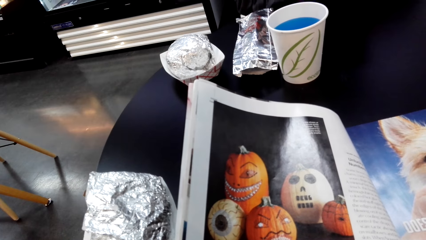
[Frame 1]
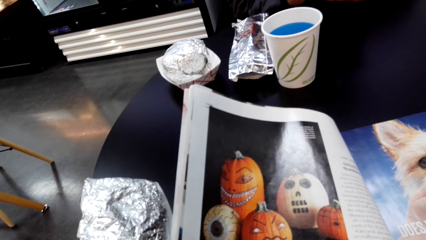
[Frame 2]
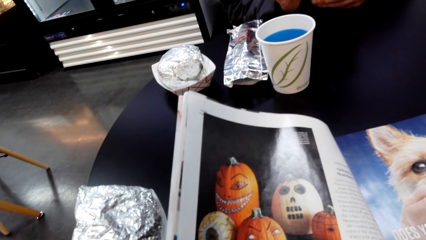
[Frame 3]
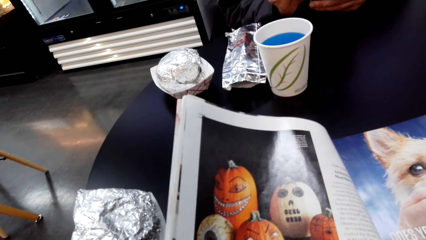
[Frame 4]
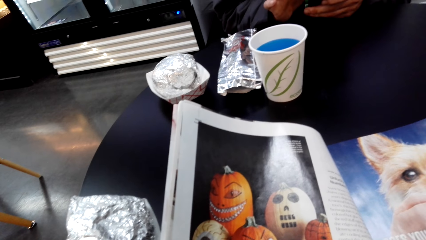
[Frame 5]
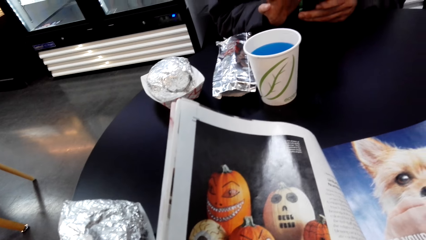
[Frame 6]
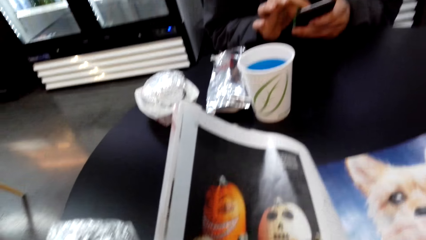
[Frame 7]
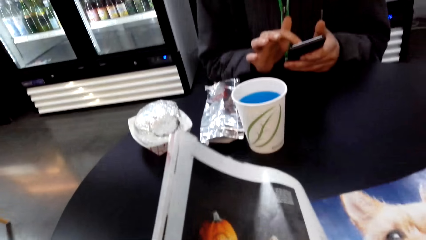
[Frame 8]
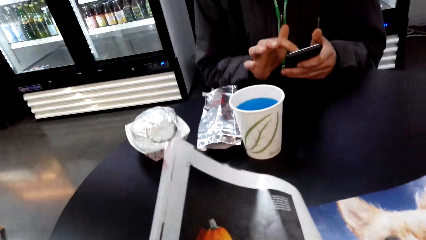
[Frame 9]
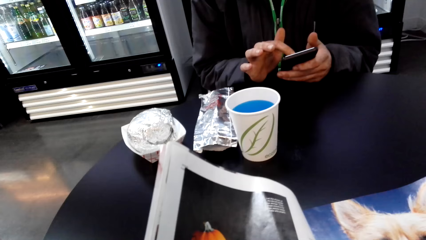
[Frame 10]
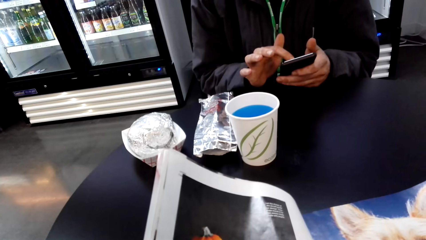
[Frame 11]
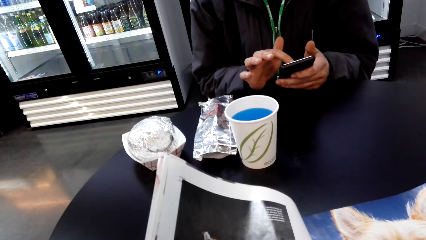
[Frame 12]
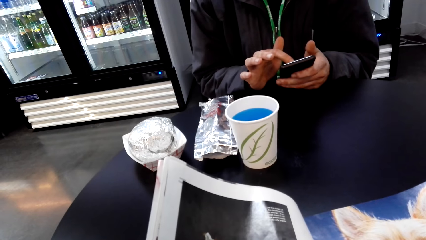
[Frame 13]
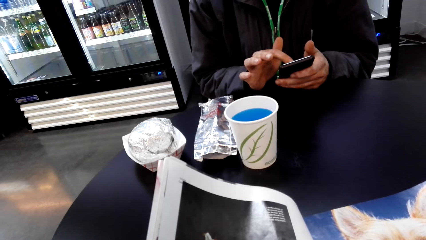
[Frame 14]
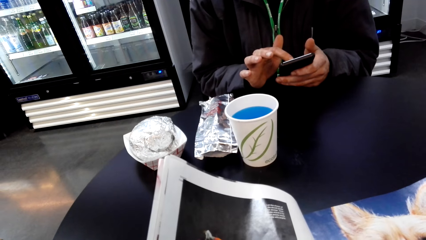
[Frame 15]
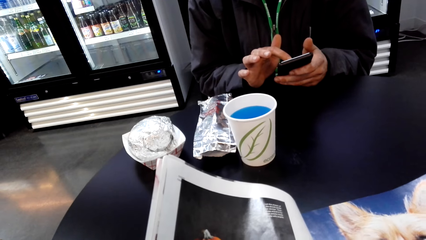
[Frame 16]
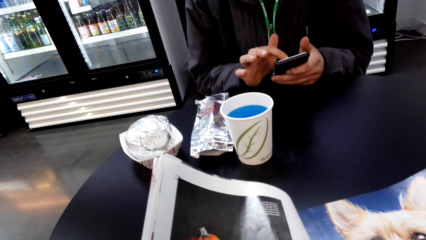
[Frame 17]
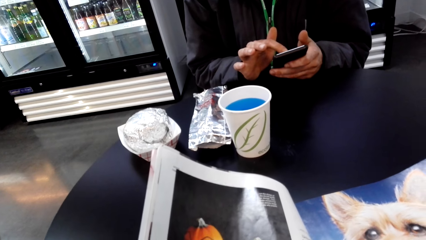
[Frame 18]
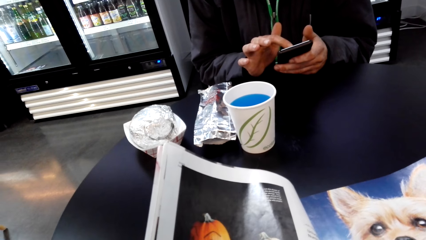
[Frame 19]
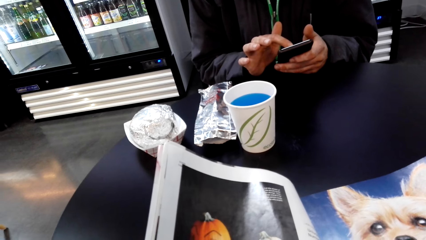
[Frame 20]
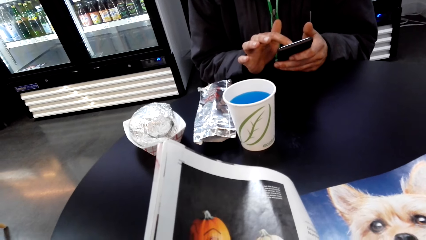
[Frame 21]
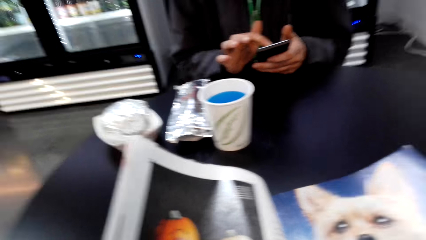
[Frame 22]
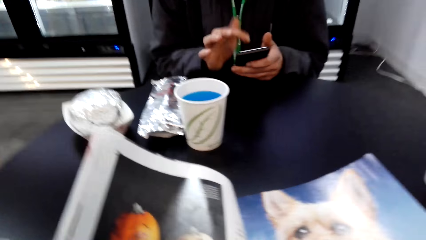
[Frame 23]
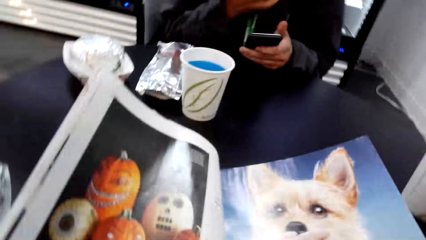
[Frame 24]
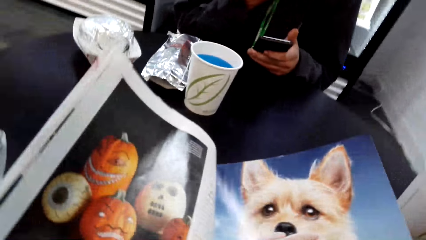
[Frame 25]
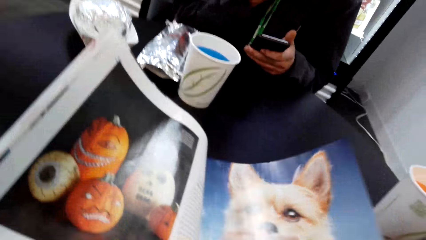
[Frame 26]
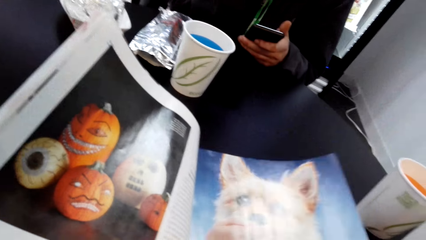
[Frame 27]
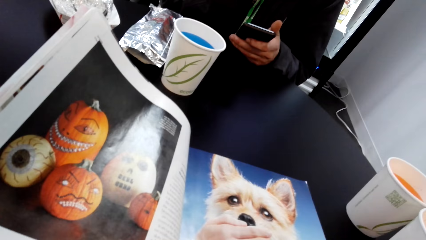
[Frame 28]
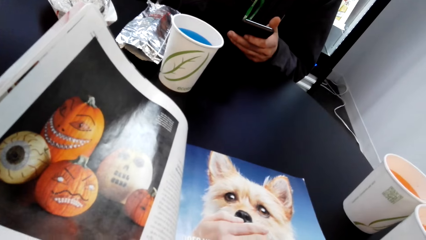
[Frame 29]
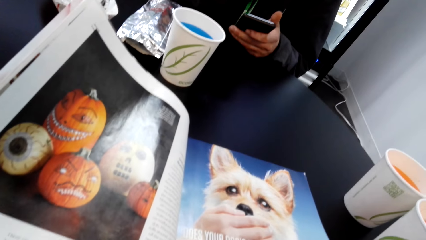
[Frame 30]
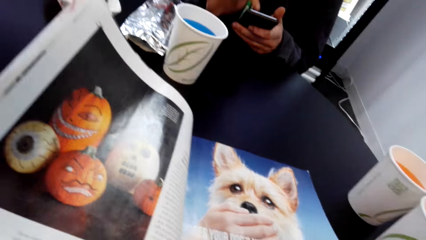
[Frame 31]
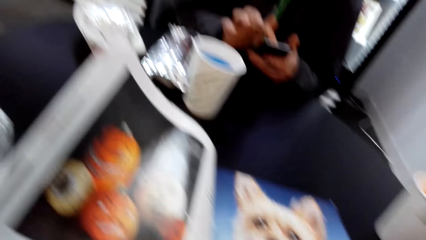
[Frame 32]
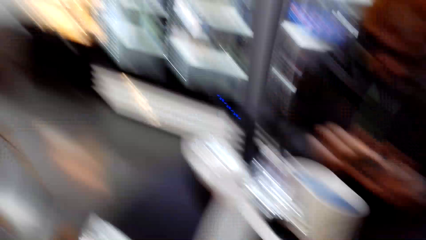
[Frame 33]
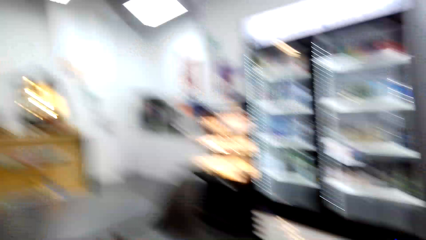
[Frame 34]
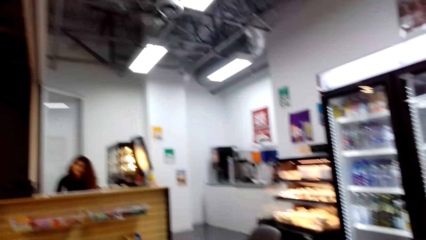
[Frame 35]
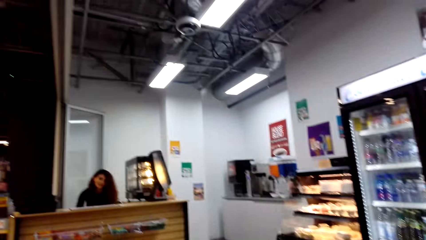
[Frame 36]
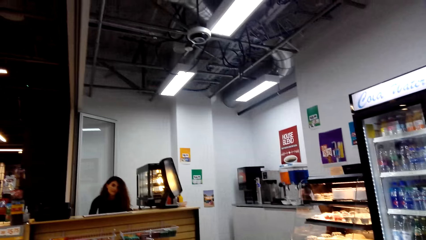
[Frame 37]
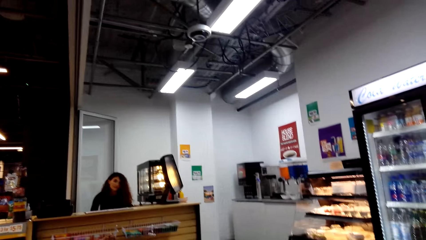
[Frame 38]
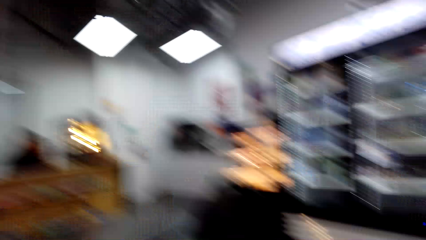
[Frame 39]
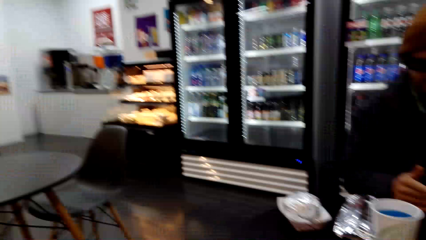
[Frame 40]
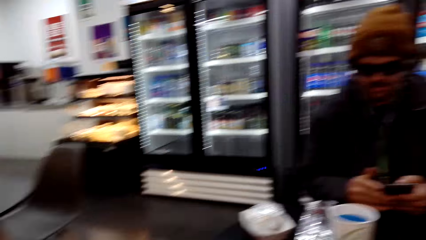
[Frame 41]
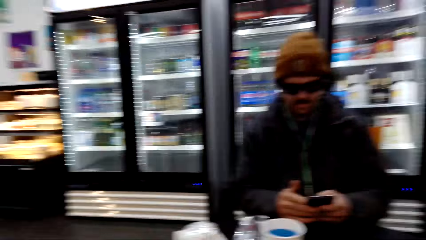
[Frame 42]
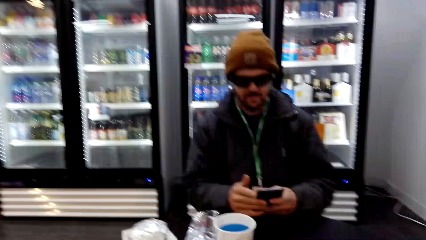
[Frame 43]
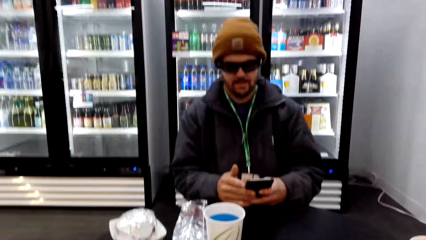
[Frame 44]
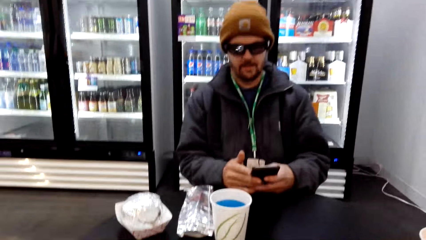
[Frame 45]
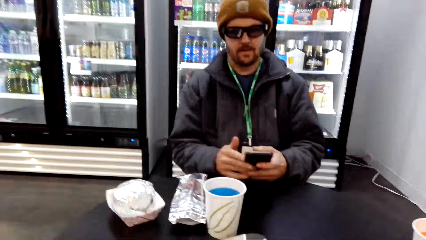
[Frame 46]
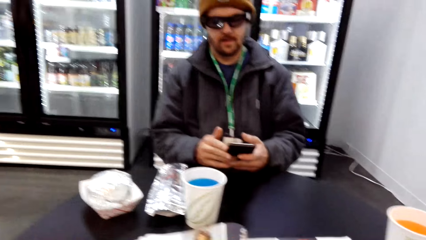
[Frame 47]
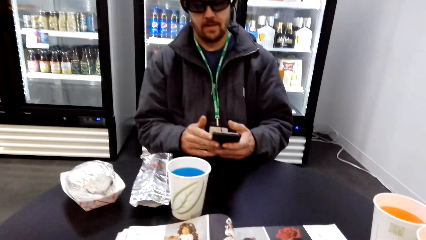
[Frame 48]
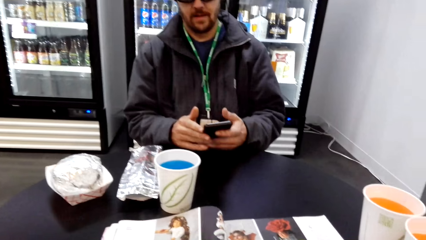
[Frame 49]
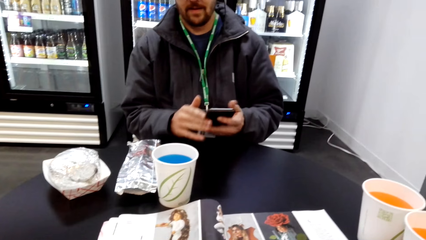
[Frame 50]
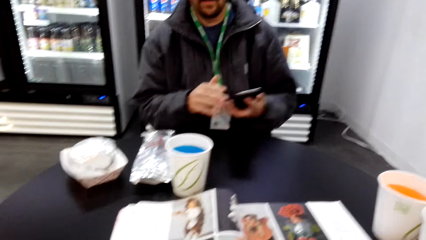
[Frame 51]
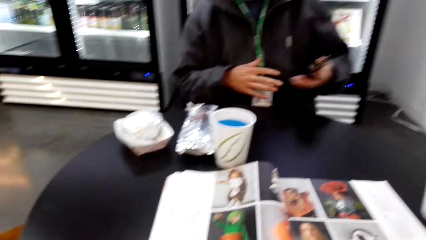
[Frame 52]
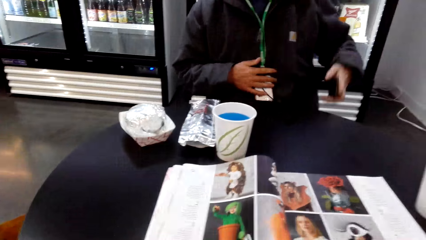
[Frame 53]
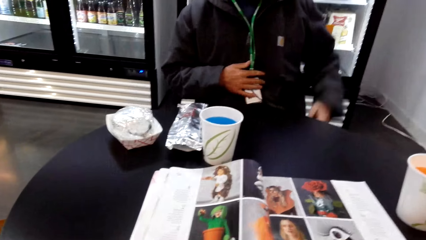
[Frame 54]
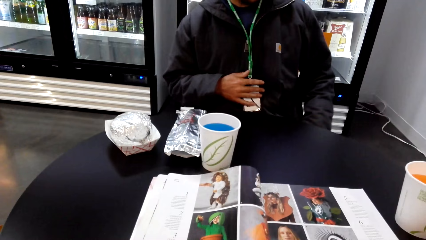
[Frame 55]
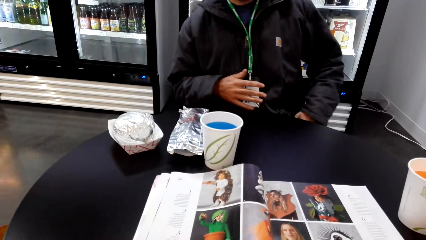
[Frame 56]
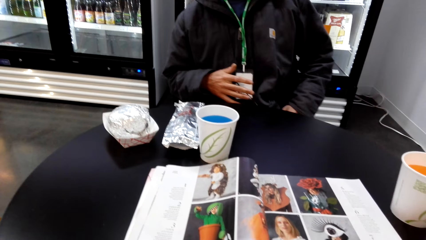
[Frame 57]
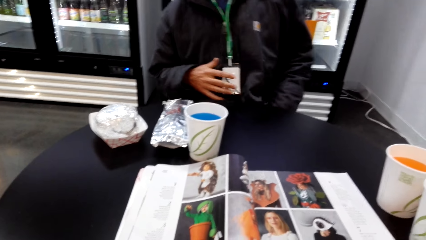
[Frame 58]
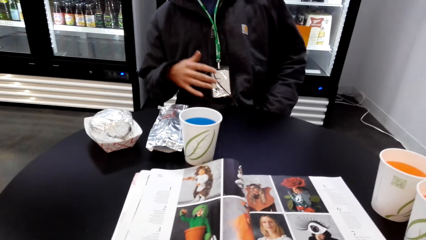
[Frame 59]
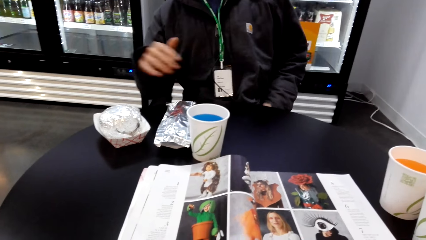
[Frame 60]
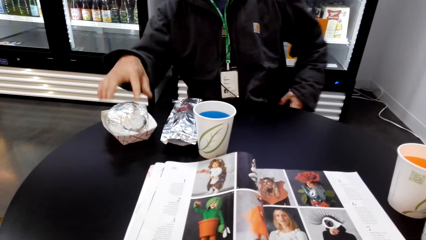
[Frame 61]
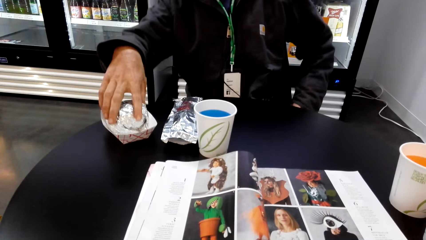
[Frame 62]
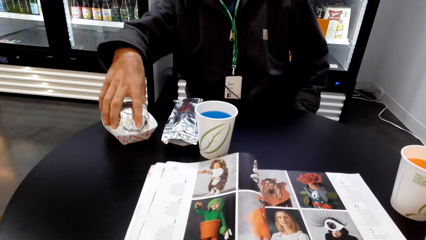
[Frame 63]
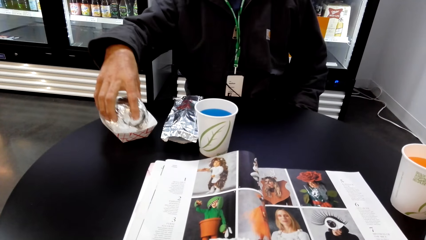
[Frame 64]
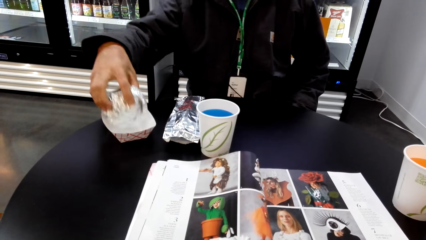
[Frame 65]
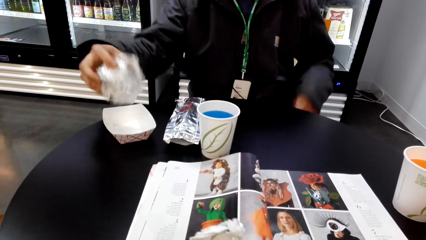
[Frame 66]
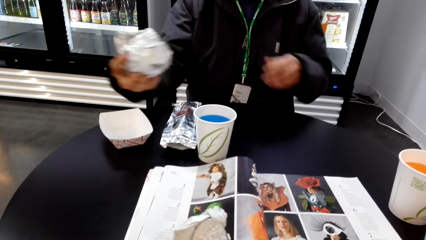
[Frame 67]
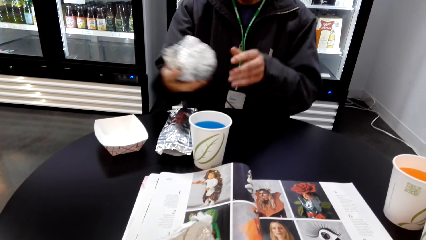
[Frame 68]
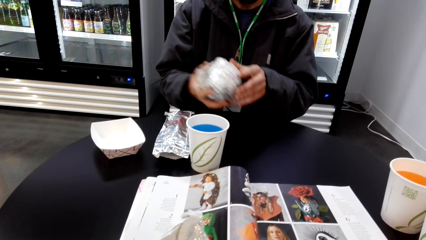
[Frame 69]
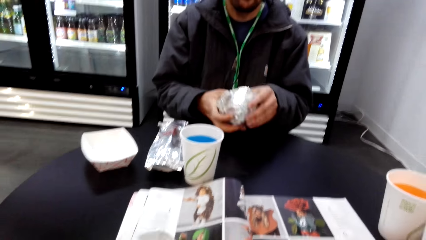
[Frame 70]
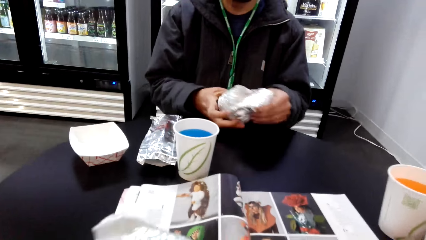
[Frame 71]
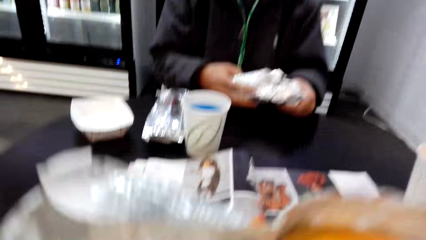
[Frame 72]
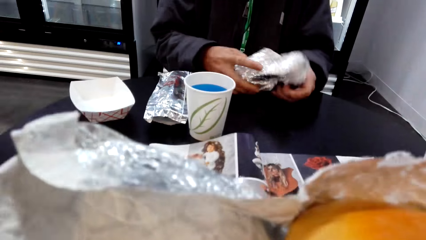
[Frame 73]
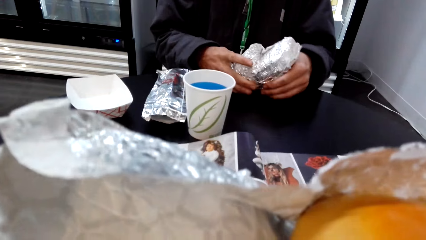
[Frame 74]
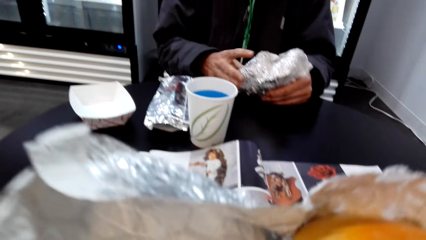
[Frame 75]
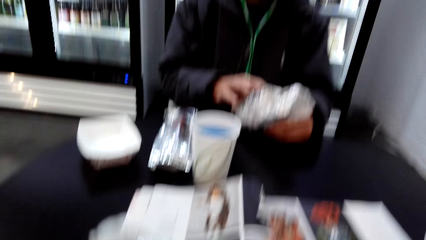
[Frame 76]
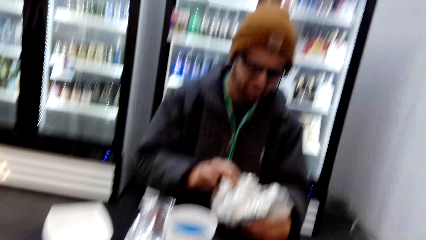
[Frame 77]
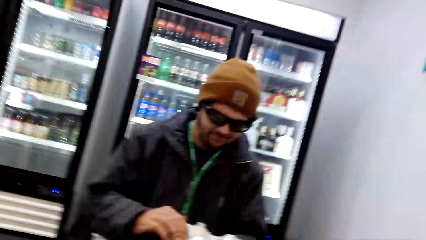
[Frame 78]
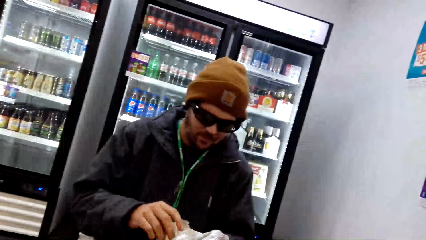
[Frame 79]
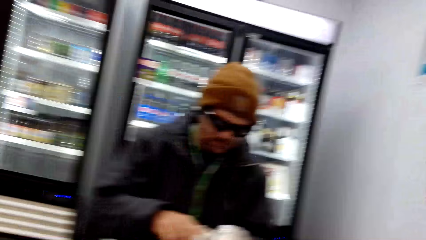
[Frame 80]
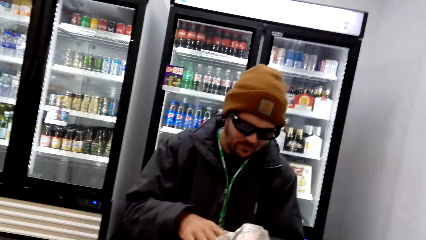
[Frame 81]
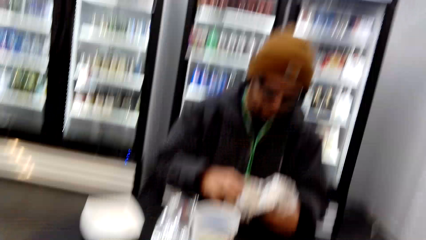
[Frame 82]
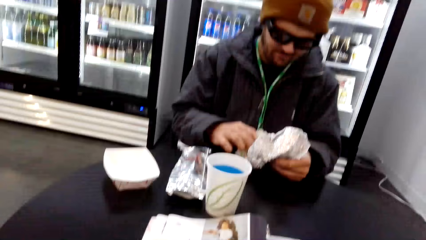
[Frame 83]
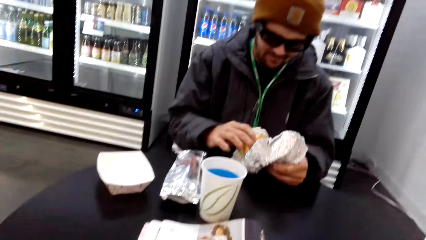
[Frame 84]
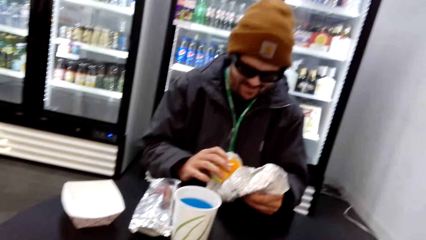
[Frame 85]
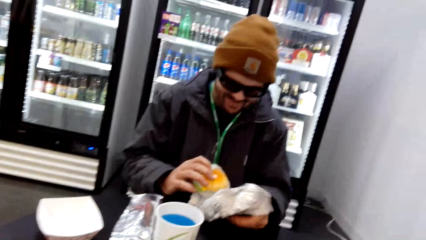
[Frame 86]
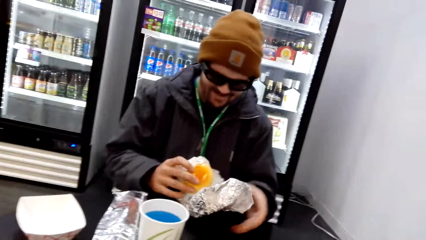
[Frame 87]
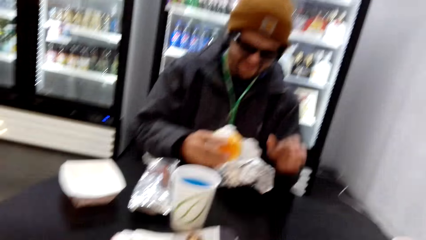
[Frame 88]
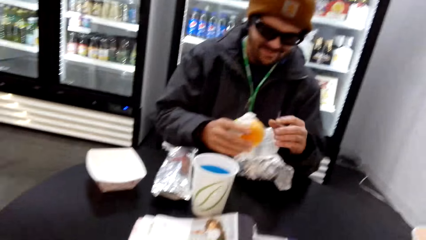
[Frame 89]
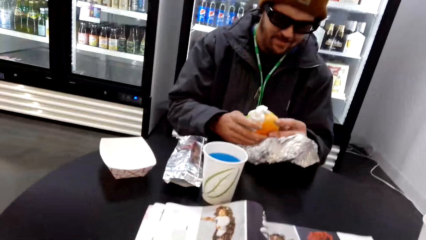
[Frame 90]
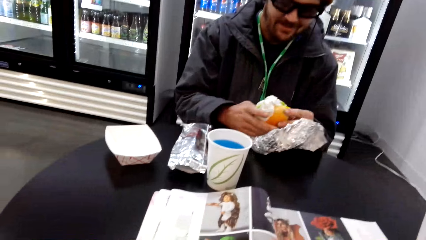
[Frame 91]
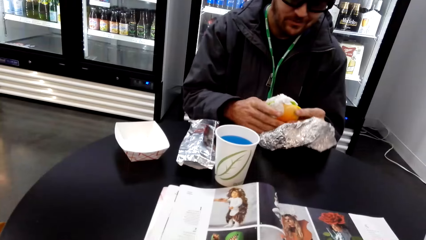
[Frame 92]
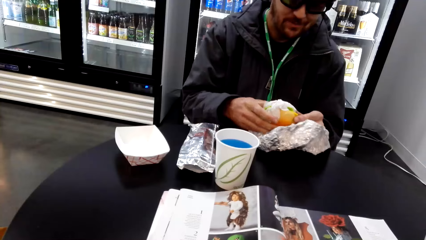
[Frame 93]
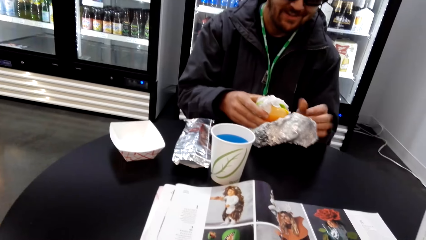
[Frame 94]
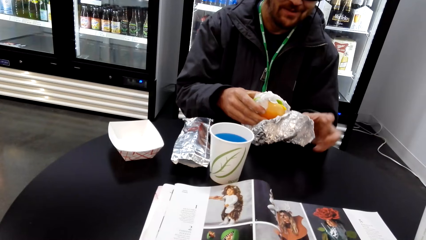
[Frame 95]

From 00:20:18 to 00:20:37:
A man holds a phone. A girl talks over the phone. The man puts the phone in the pocket. The man picks up a meal. The man opens something.
